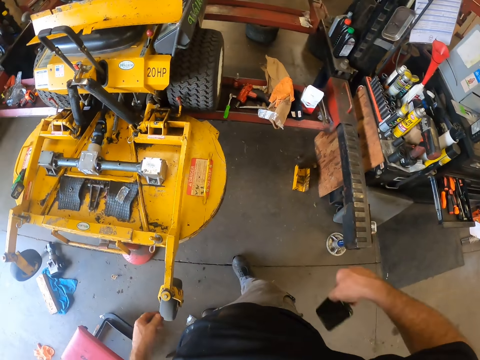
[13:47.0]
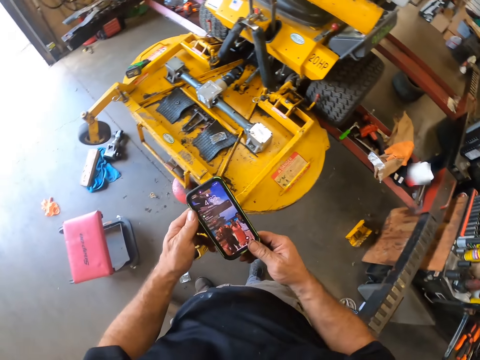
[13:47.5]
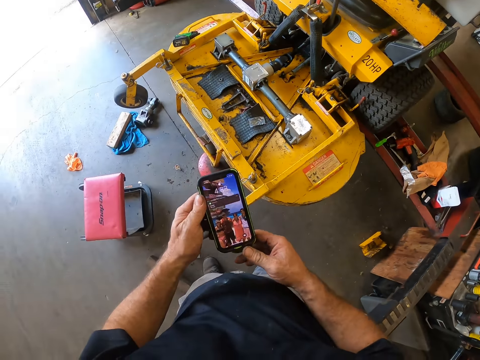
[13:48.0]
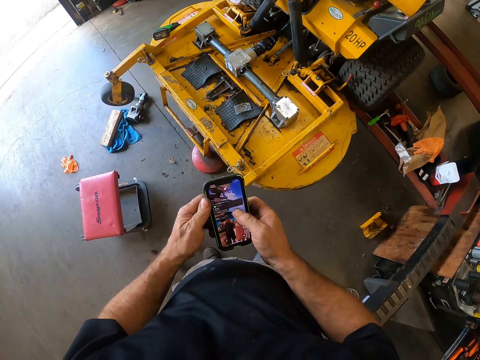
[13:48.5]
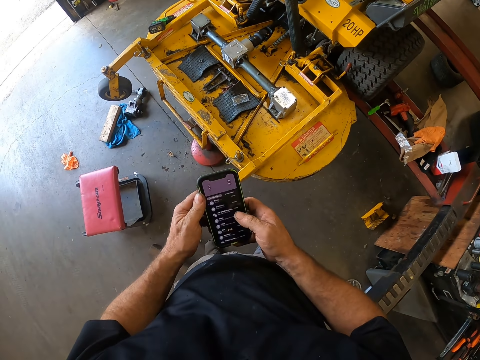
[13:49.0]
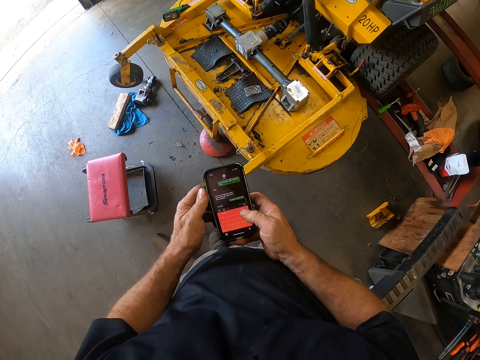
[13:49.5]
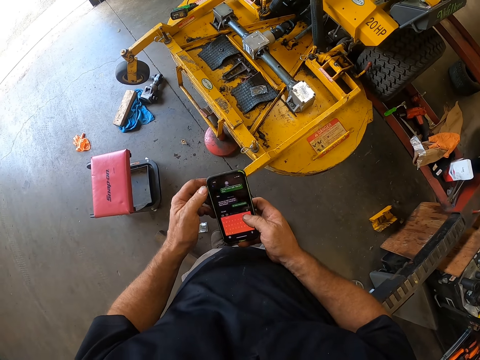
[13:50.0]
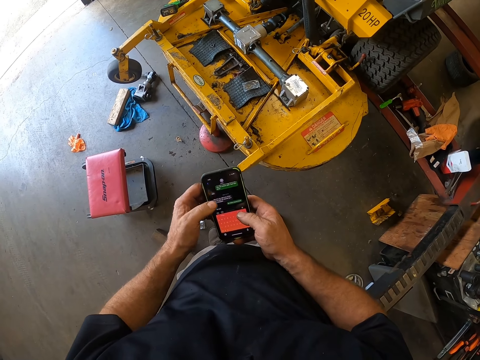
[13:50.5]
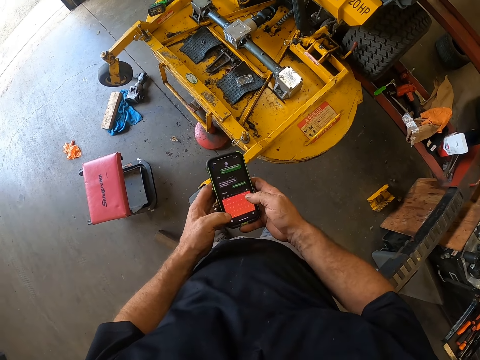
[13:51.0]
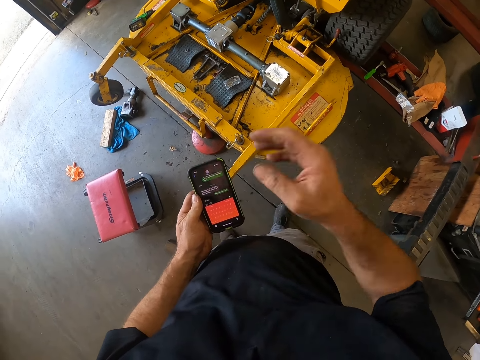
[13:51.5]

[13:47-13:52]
The camera wearer picks up a phone from his trouser pocket with his right hand. He operates the phone. He holds the phone with both hands.
